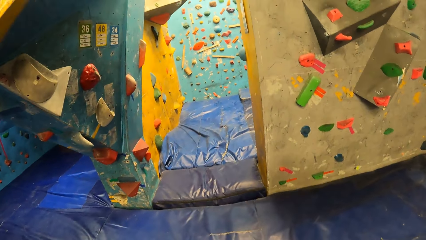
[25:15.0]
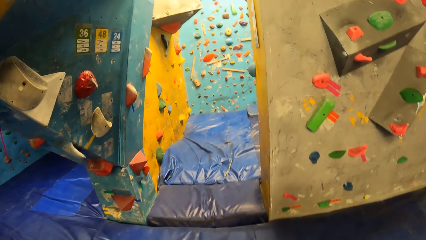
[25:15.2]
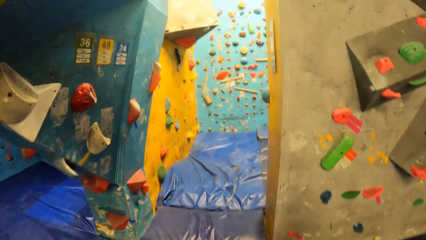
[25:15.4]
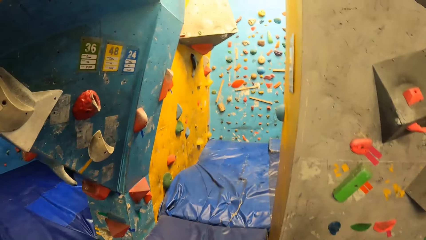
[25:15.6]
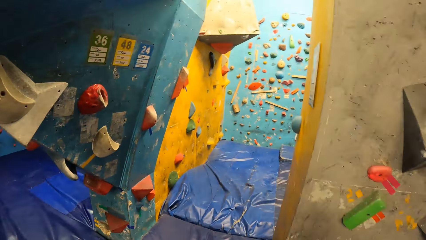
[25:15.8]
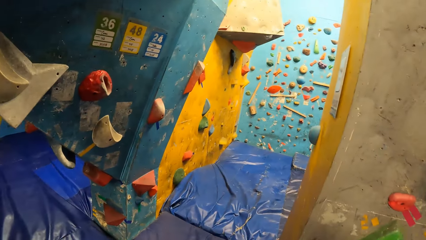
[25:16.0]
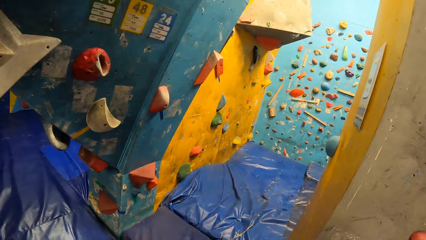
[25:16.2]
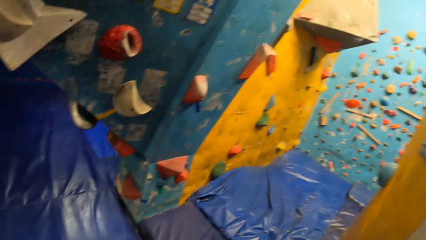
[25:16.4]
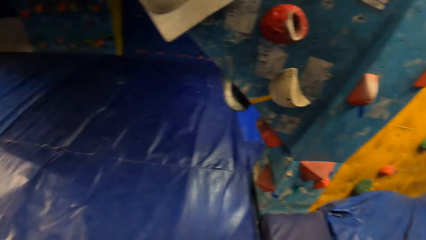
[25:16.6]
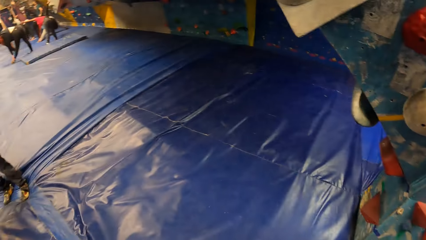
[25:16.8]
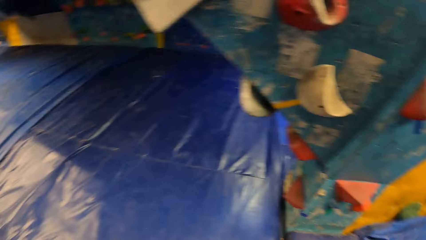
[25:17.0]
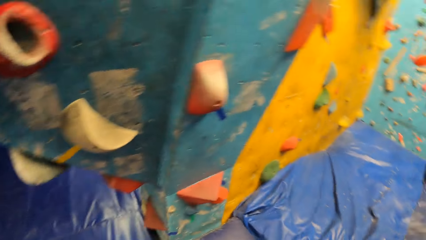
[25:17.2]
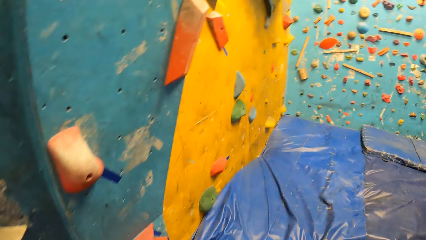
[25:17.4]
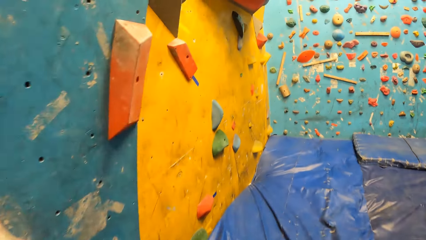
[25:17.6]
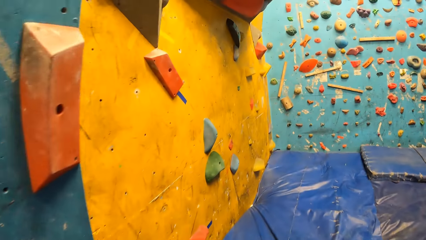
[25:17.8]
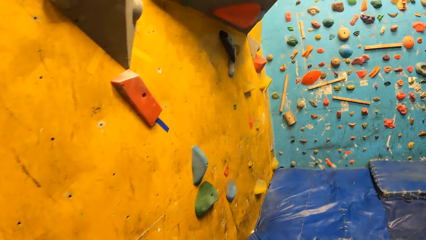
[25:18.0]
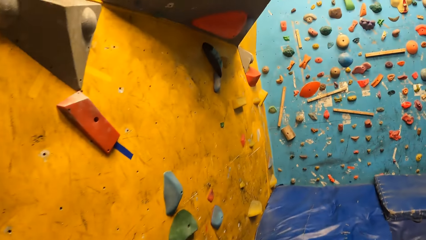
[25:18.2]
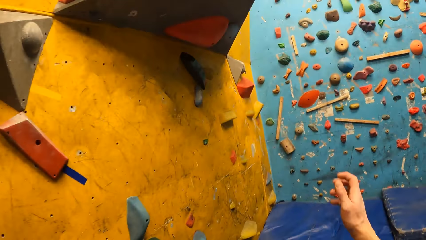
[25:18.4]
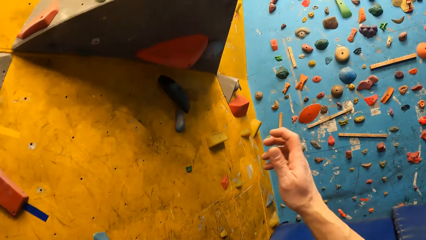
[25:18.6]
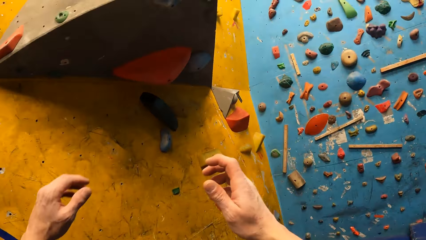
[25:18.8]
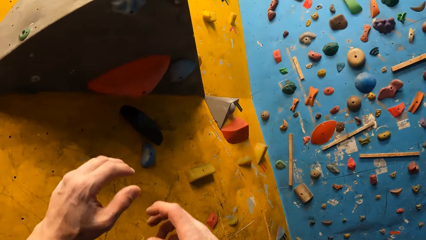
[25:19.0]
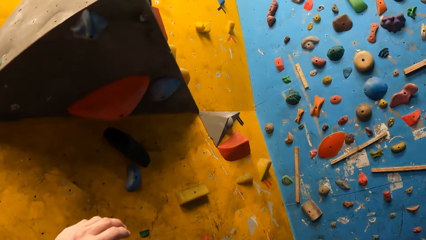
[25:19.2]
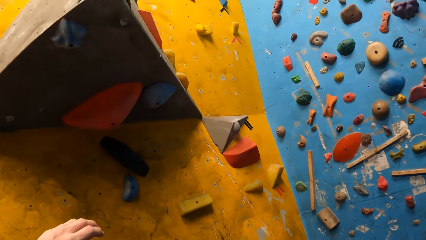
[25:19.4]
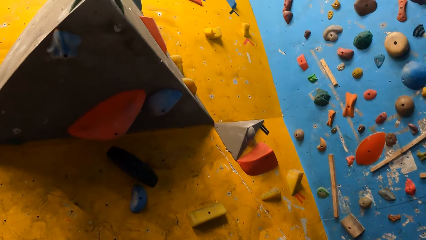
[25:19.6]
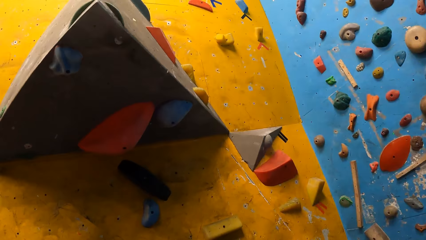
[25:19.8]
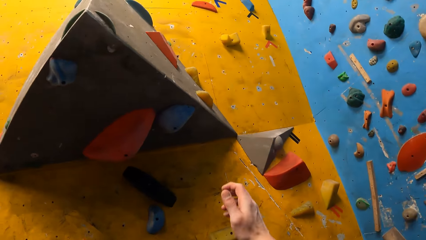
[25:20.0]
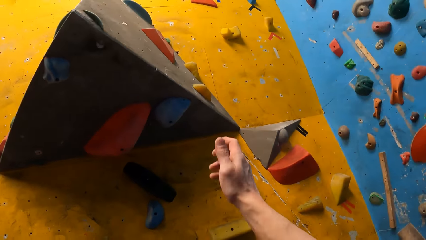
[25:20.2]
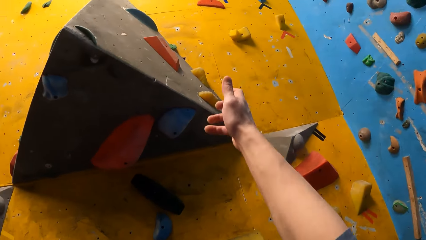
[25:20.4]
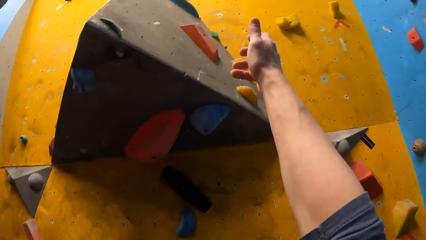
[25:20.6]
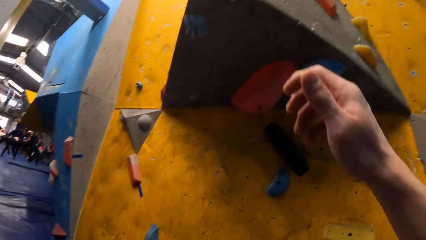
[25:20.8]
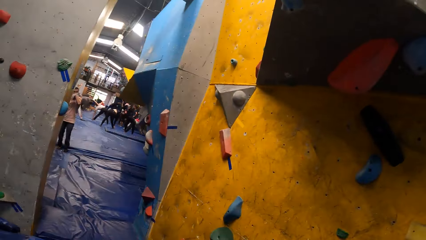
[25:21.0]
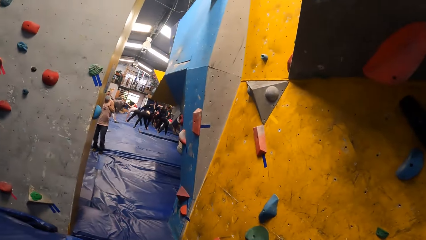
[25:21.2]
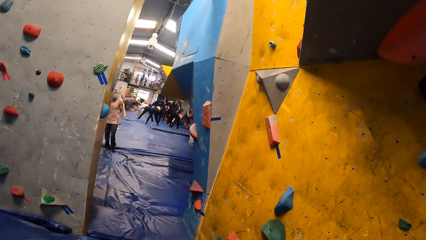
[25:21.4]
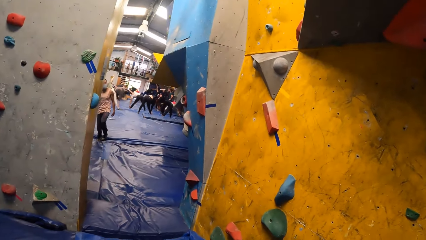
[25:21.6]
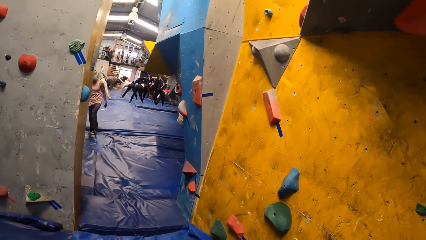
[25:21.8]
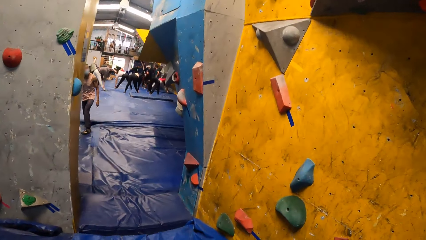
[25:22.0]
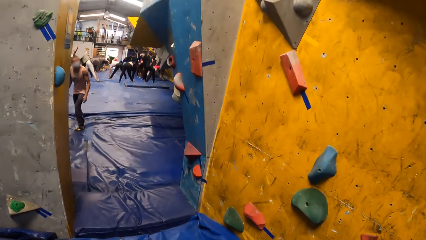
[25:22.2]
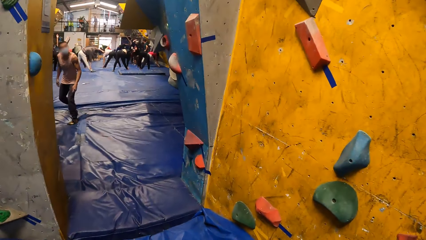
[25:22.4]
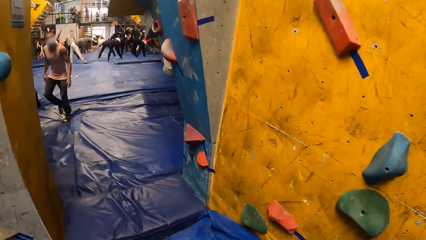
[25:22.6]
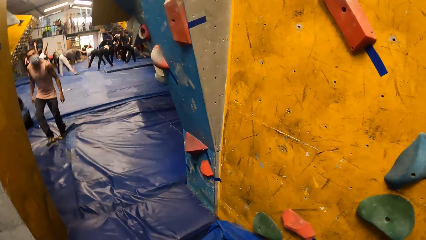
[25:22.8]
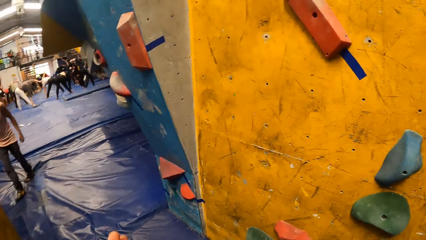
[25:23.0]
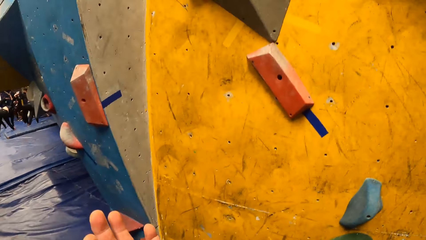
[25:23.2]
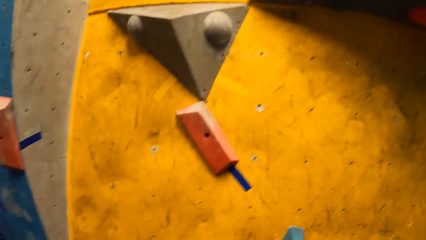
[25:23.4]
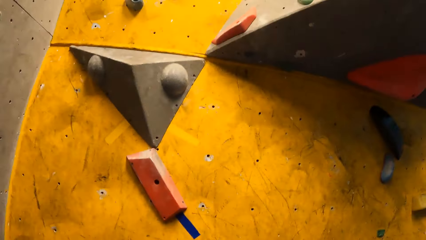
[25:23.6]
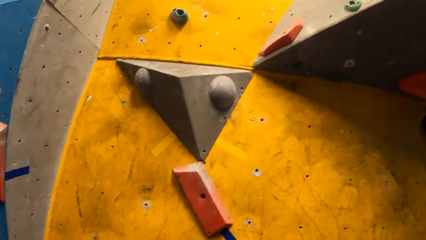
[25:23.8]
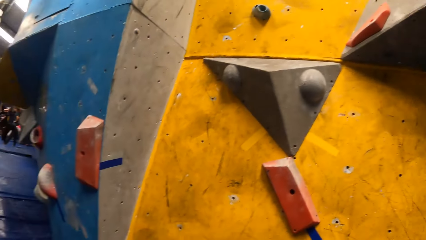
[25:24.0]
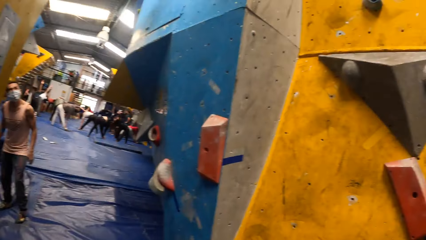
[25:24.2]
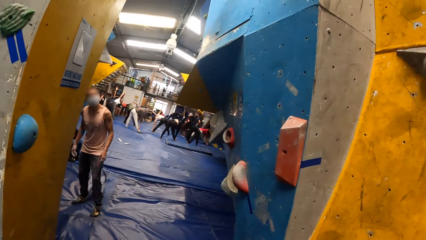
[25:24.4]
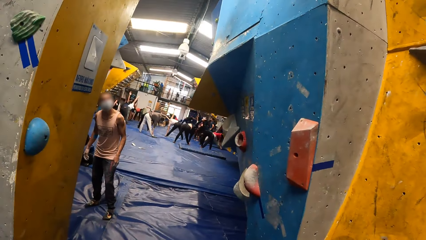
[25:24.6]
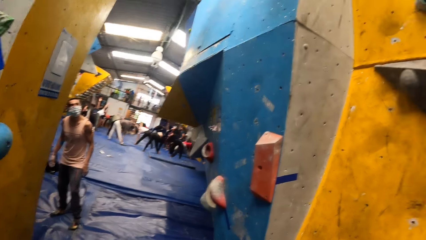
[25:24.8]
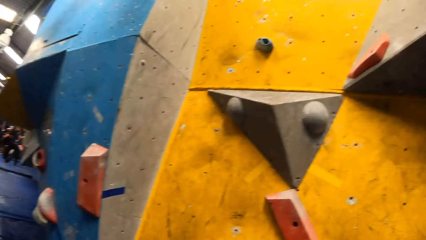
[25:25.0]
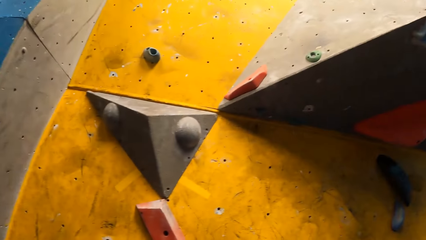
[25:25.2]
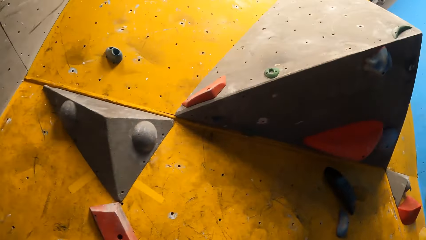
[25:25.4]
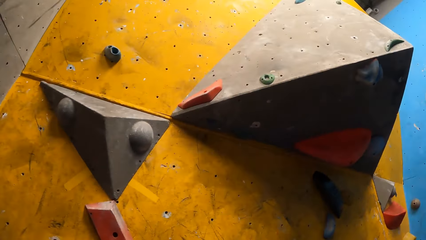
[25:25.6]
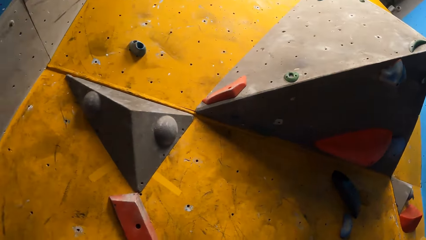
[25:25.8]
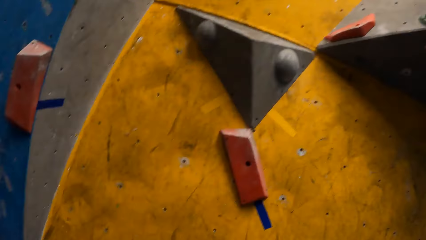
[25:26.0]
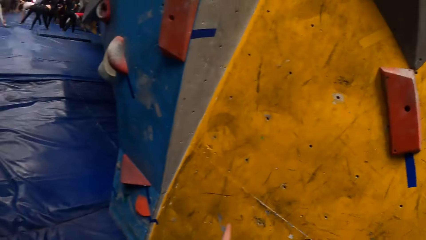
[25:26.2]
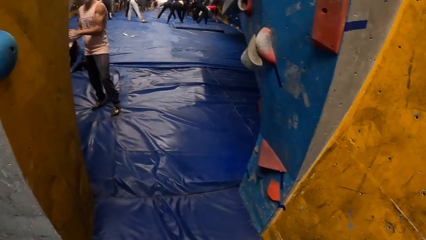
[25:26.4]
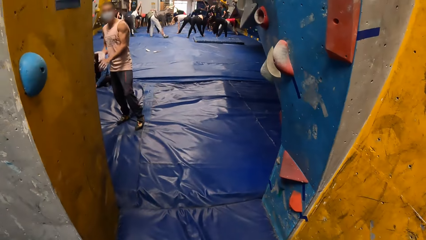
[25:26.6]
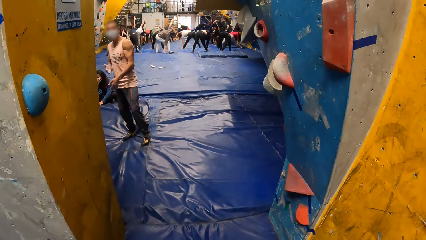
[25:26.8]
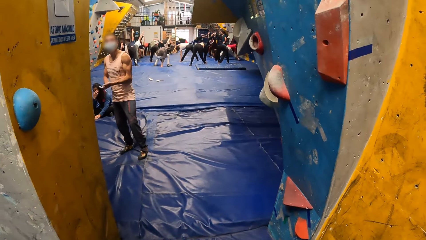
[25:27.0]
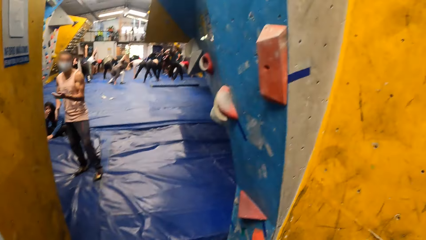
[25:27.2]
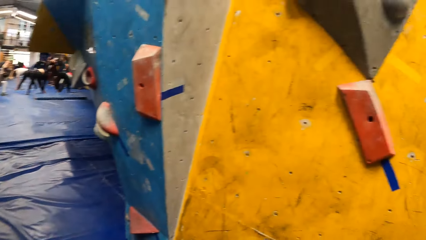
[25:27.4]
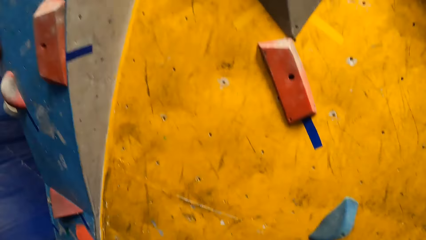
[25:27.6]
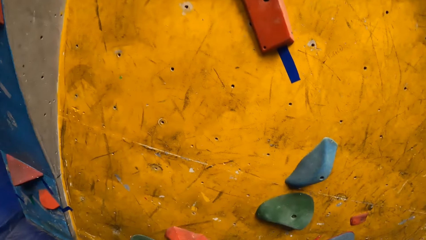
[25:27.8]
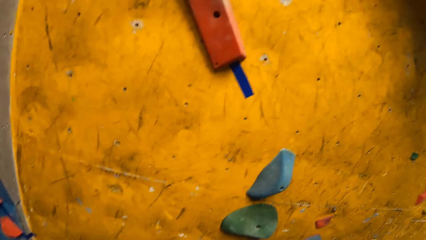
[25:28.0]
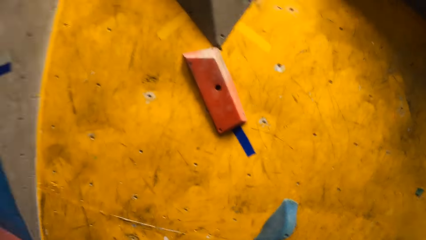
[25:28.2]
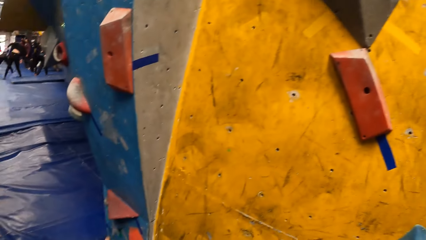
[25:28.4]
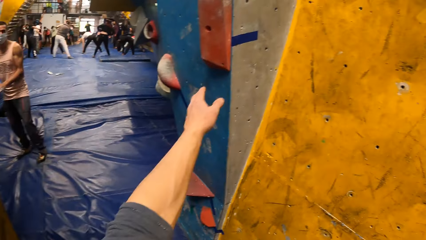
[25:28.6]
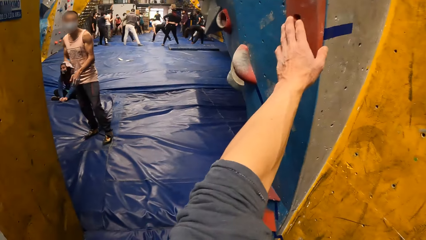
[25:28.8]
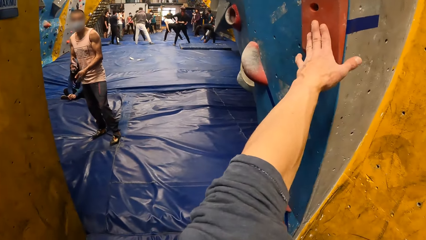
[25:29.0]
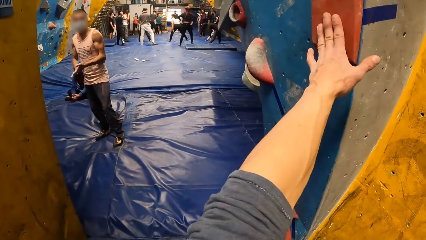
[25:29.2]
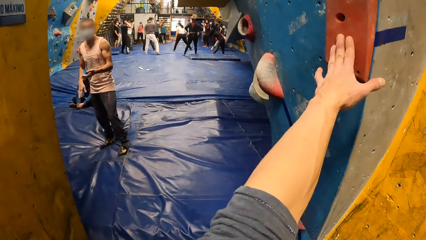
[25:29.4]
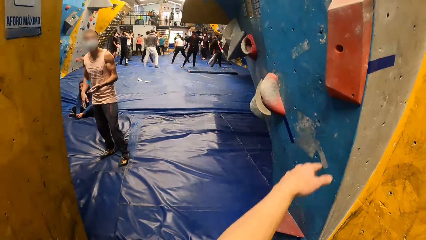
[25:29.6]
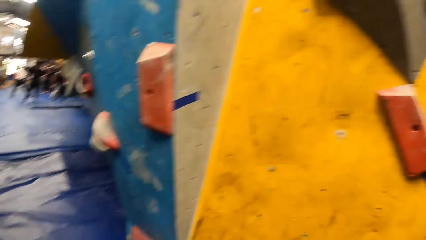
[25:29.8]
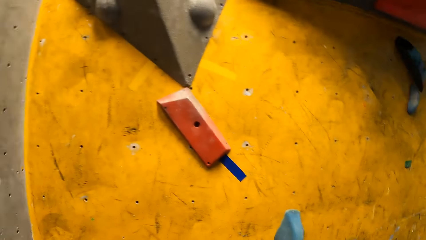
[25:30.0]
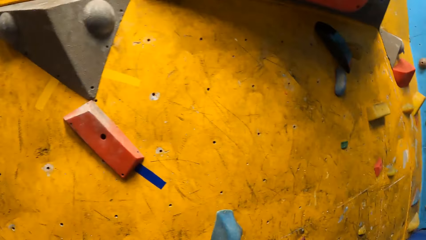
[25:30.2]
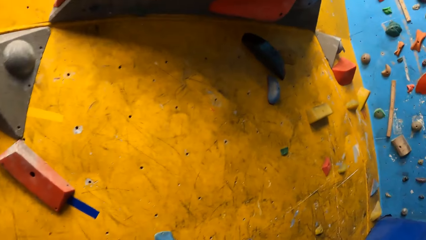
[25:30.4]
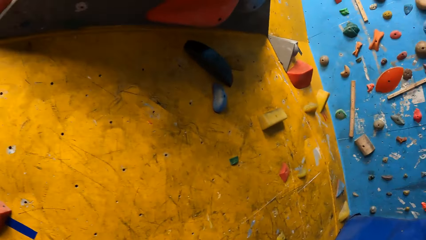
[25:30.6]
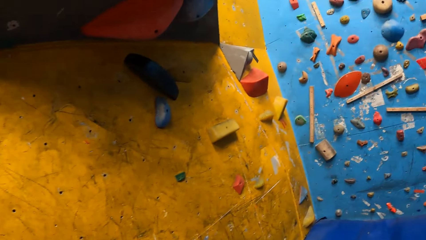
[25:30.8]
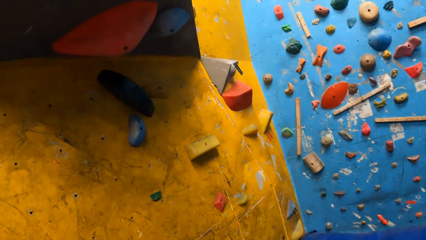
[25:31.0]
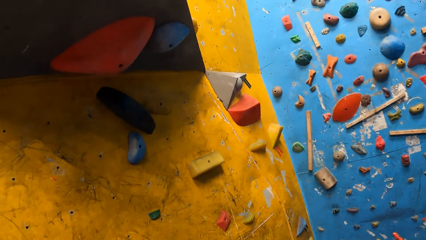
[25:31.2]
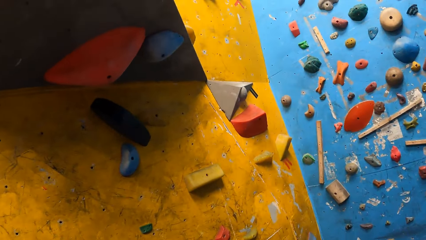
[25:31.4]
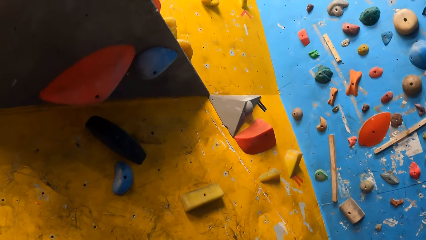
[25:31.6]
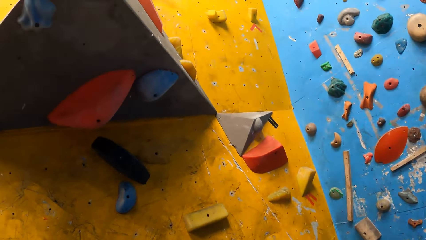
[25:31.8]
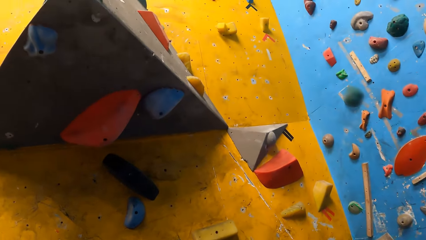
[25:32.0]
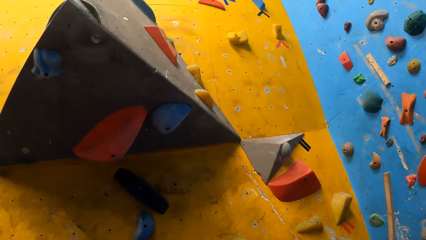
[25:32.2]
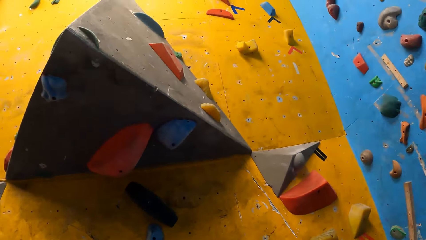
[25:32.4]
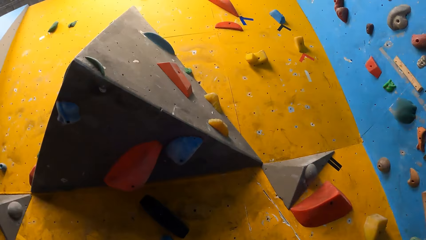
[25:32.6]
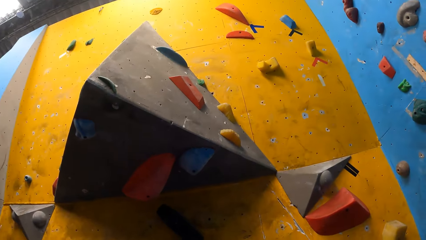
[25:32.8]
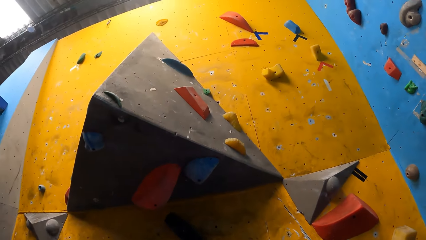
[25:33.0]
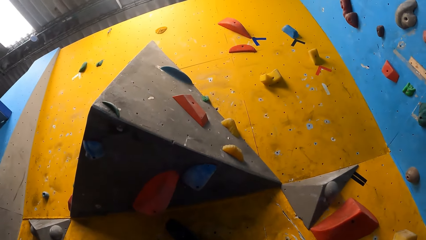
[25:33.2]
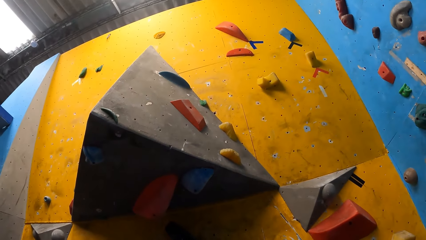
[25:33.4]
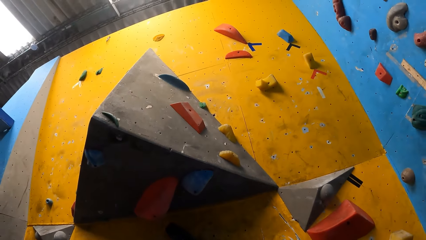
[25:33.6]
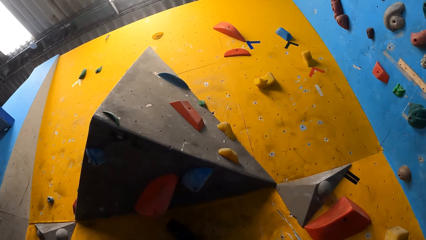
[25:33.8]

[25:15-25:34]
The camera wearer looks around. They enter a recreation area. They lift up hands. They look up on the wall. They converse with a man. They look around. They place left hand on the wall grip. They converse with the man. They look around.
